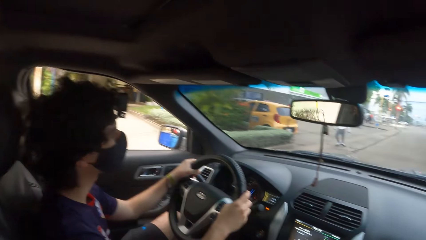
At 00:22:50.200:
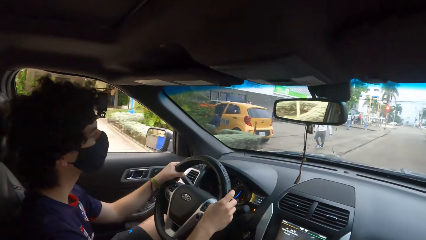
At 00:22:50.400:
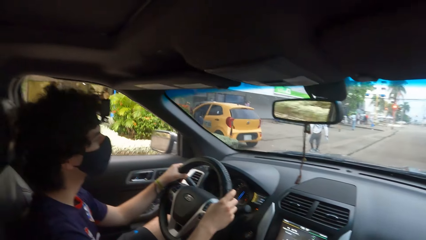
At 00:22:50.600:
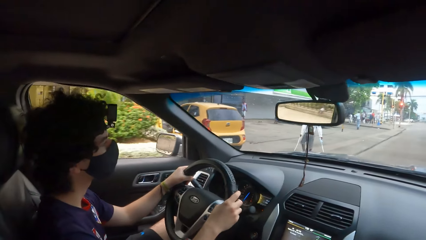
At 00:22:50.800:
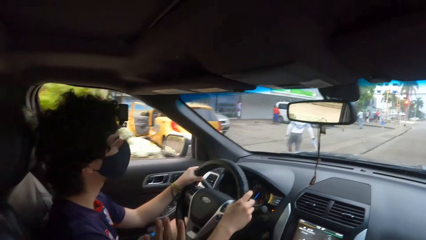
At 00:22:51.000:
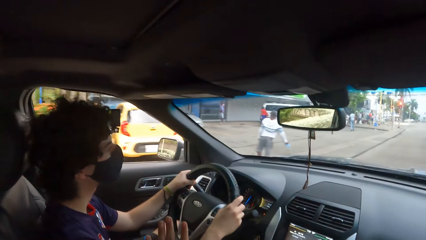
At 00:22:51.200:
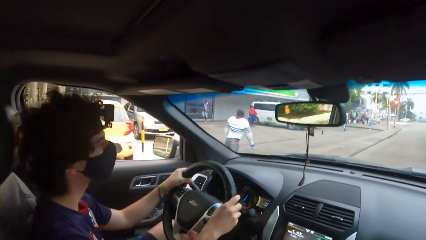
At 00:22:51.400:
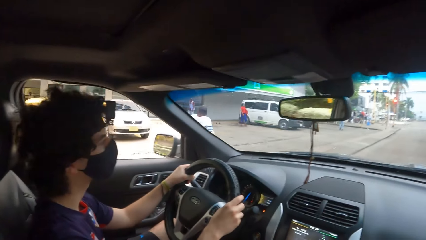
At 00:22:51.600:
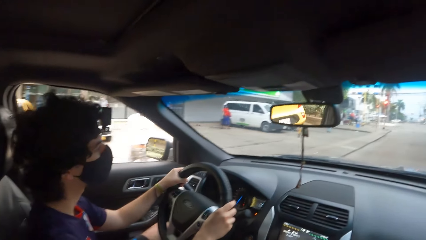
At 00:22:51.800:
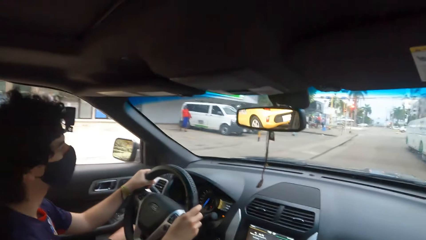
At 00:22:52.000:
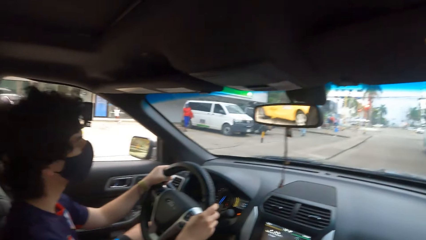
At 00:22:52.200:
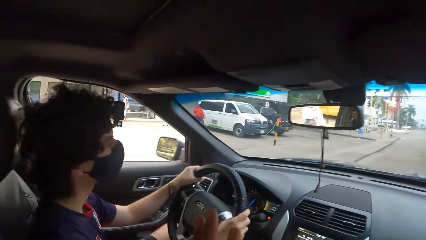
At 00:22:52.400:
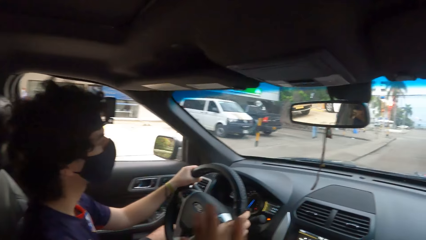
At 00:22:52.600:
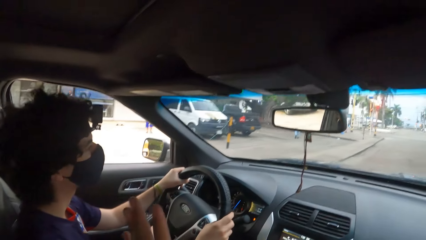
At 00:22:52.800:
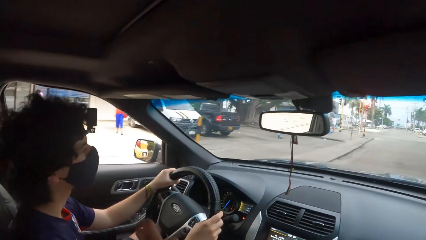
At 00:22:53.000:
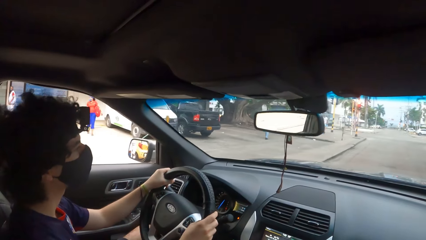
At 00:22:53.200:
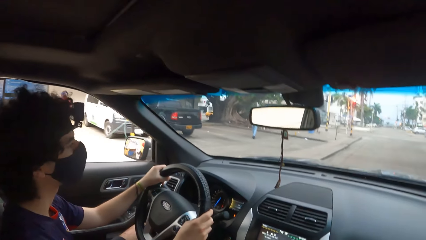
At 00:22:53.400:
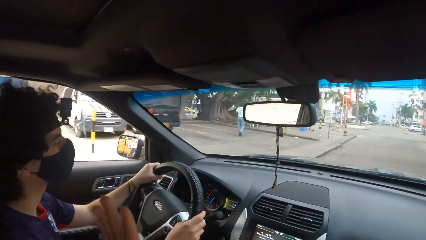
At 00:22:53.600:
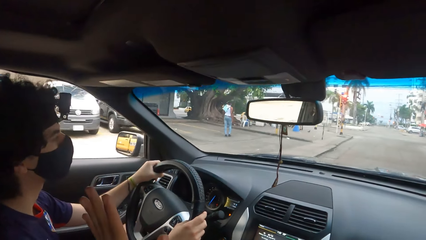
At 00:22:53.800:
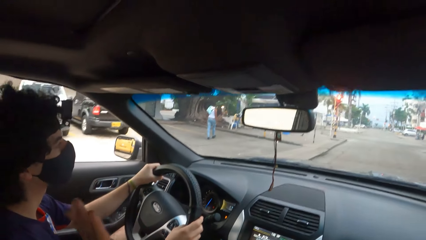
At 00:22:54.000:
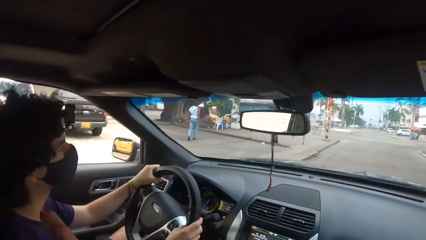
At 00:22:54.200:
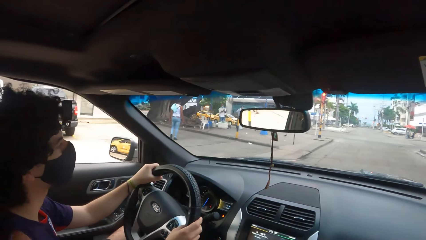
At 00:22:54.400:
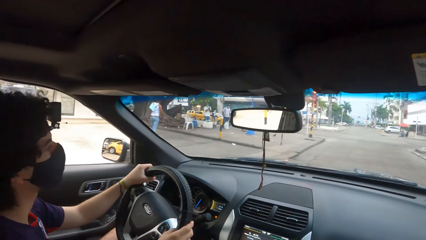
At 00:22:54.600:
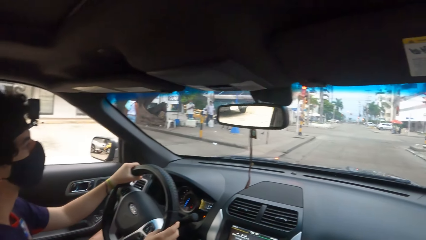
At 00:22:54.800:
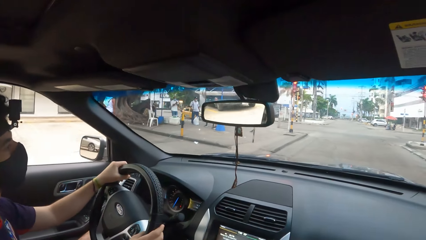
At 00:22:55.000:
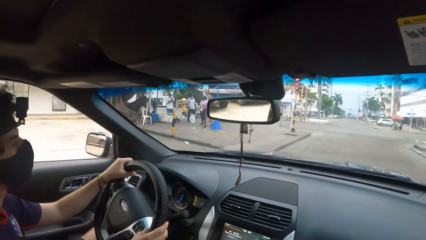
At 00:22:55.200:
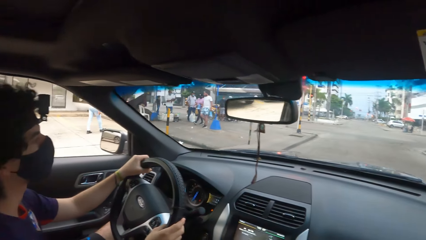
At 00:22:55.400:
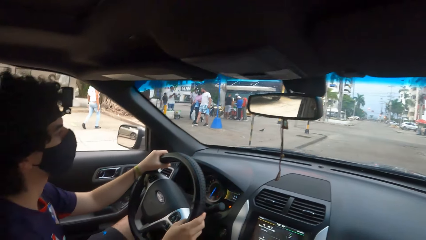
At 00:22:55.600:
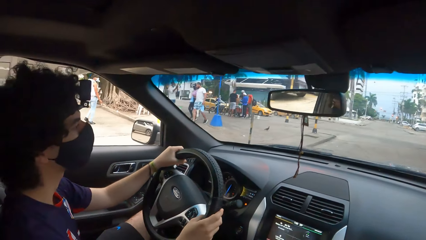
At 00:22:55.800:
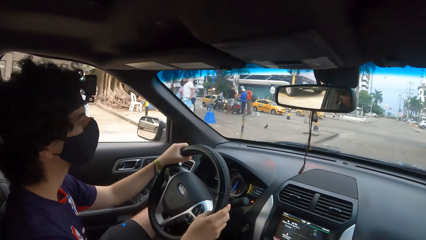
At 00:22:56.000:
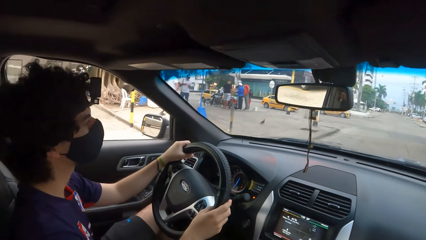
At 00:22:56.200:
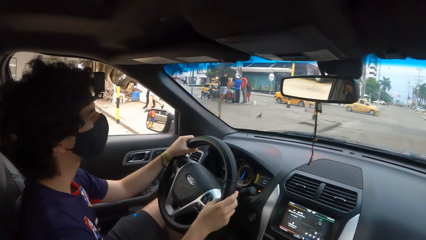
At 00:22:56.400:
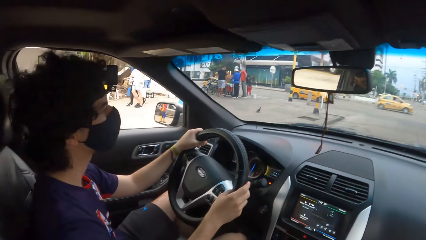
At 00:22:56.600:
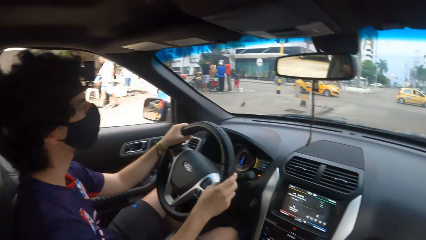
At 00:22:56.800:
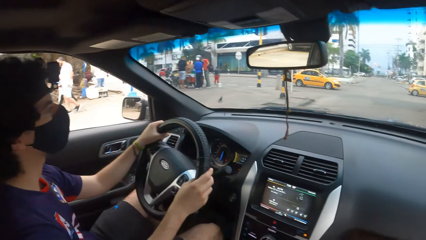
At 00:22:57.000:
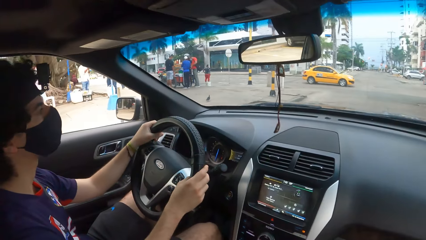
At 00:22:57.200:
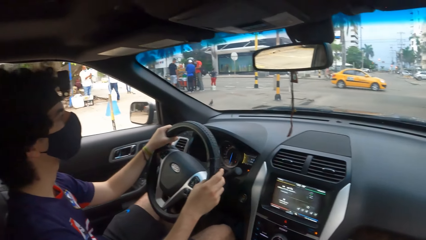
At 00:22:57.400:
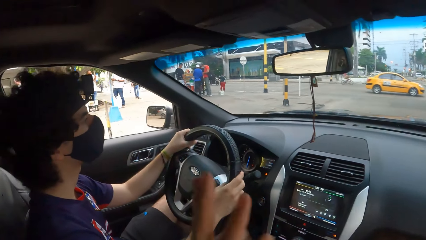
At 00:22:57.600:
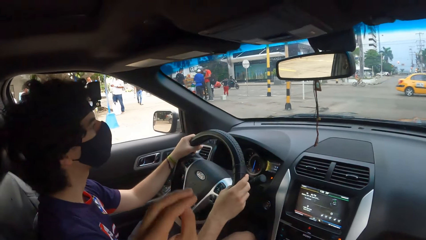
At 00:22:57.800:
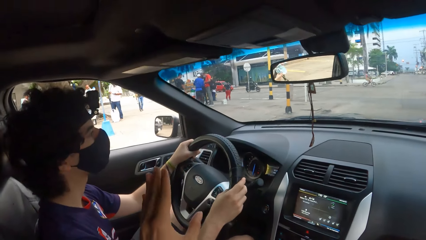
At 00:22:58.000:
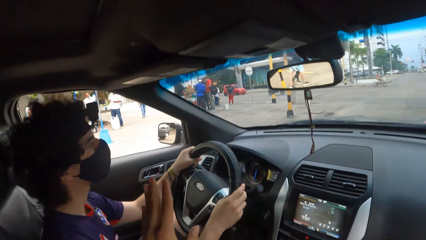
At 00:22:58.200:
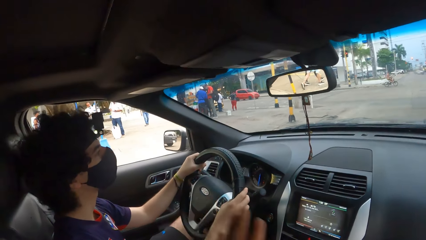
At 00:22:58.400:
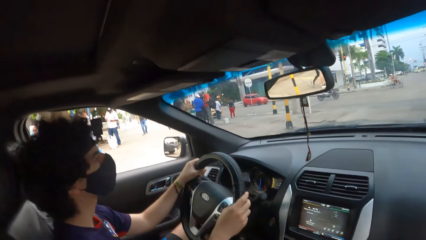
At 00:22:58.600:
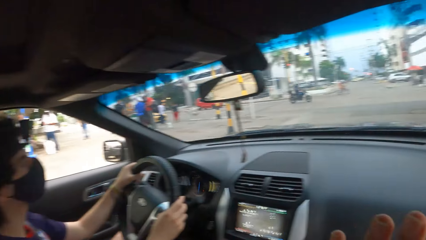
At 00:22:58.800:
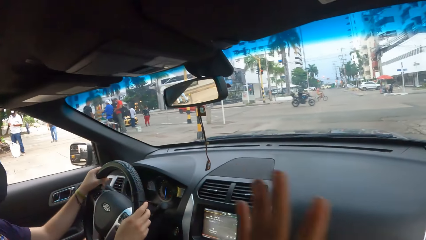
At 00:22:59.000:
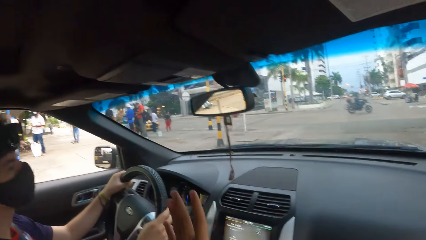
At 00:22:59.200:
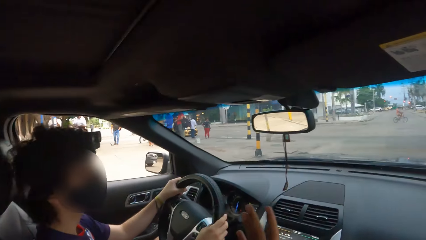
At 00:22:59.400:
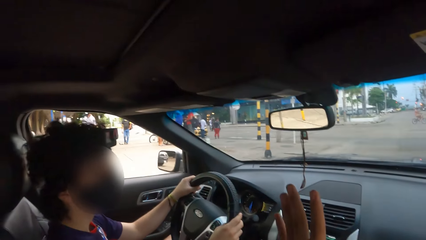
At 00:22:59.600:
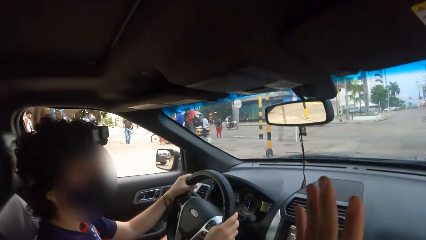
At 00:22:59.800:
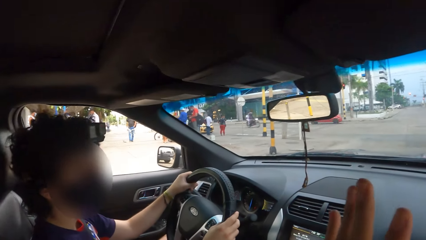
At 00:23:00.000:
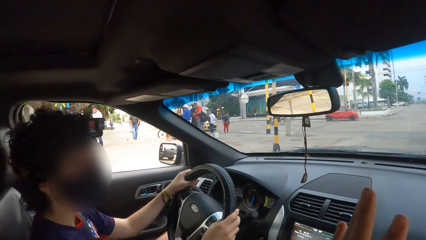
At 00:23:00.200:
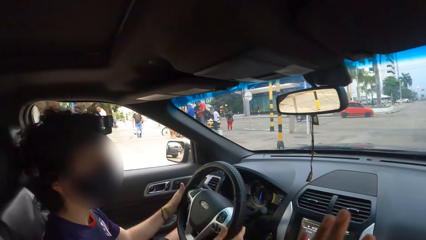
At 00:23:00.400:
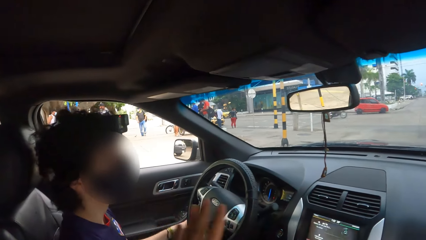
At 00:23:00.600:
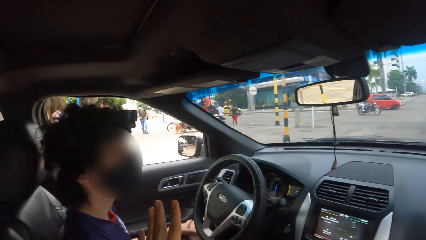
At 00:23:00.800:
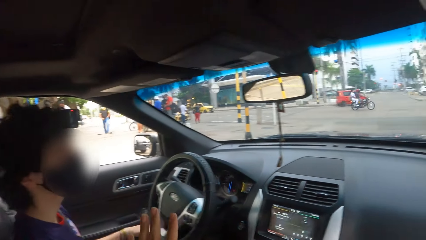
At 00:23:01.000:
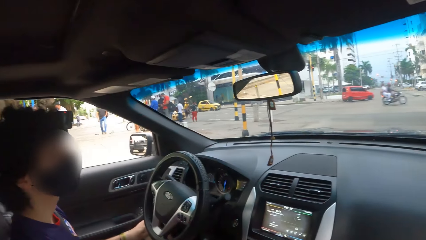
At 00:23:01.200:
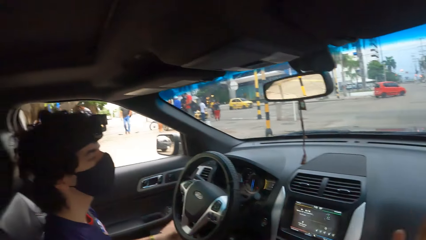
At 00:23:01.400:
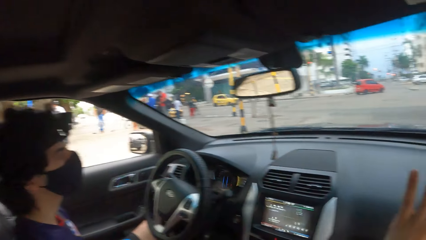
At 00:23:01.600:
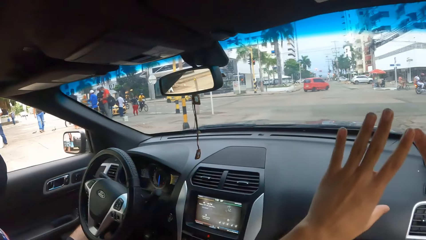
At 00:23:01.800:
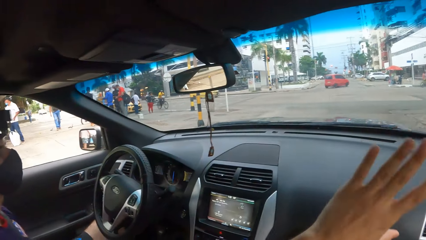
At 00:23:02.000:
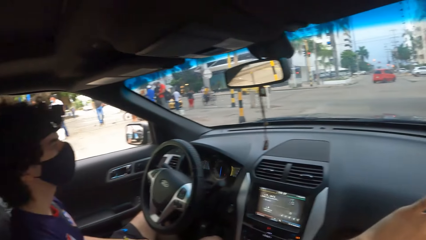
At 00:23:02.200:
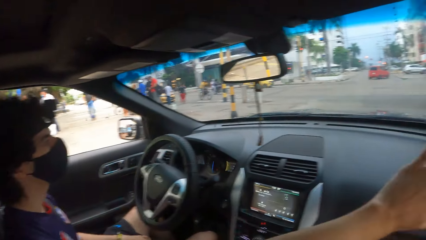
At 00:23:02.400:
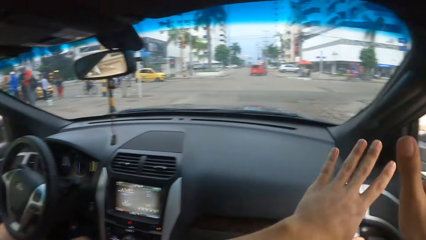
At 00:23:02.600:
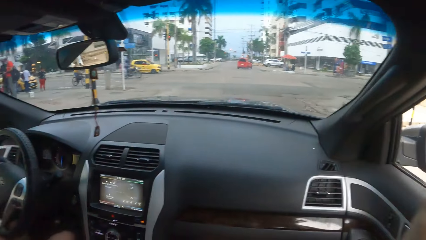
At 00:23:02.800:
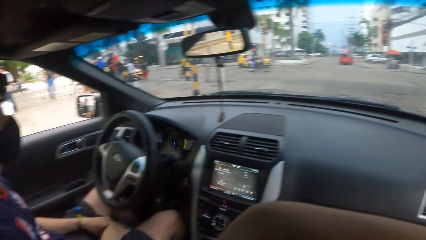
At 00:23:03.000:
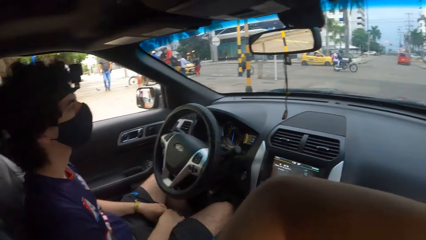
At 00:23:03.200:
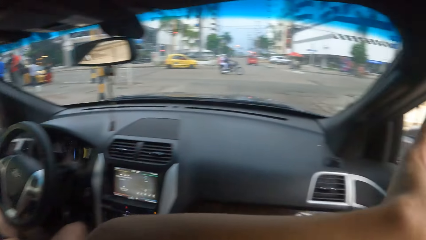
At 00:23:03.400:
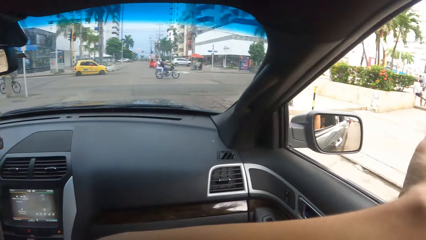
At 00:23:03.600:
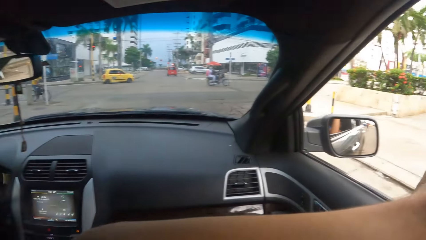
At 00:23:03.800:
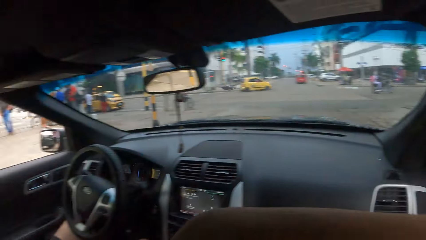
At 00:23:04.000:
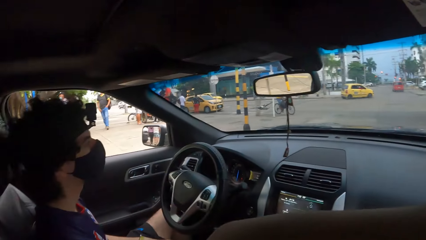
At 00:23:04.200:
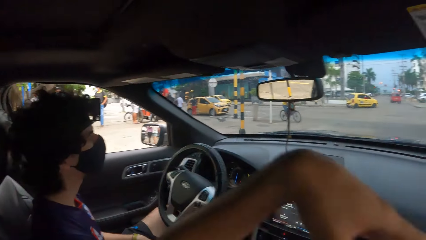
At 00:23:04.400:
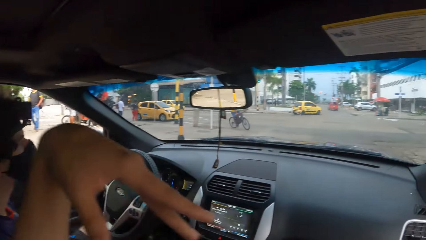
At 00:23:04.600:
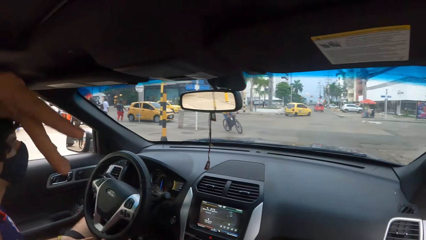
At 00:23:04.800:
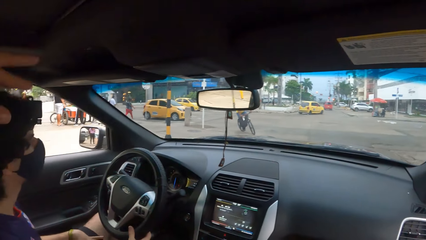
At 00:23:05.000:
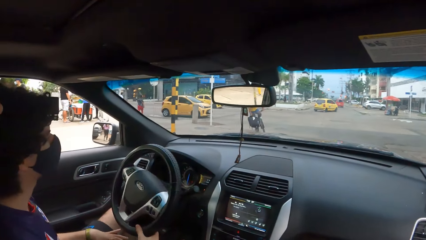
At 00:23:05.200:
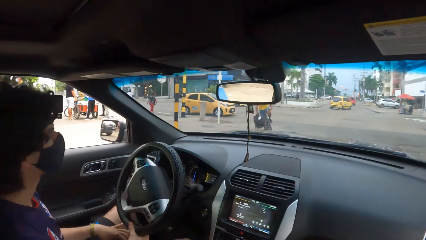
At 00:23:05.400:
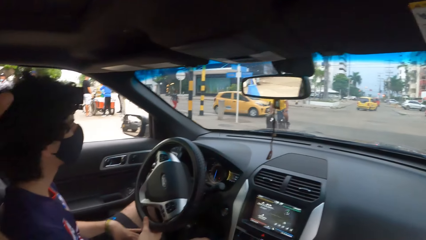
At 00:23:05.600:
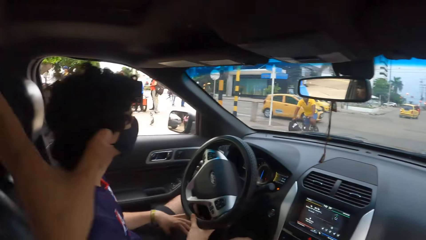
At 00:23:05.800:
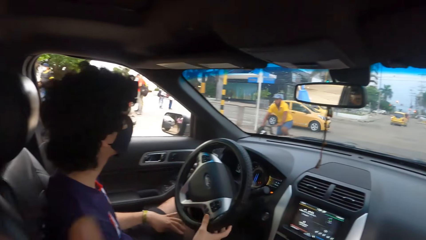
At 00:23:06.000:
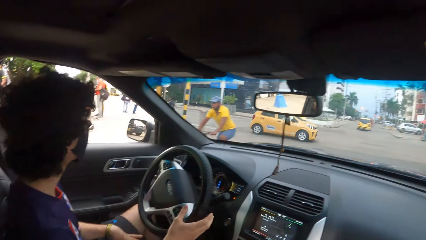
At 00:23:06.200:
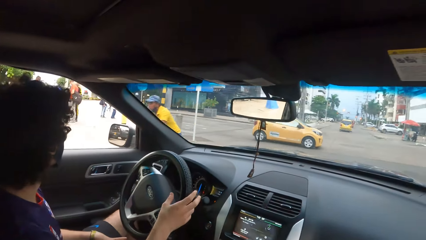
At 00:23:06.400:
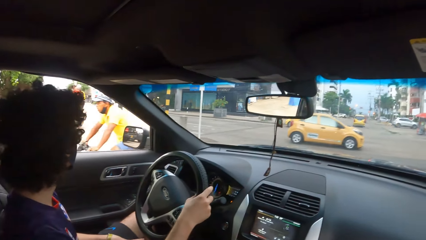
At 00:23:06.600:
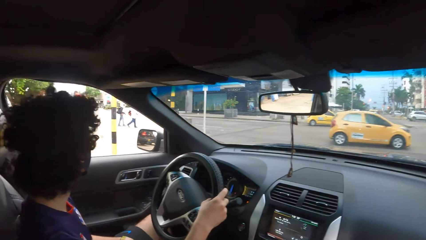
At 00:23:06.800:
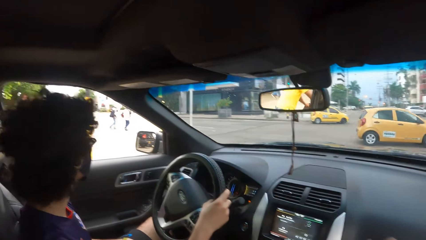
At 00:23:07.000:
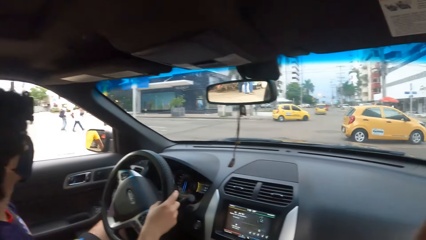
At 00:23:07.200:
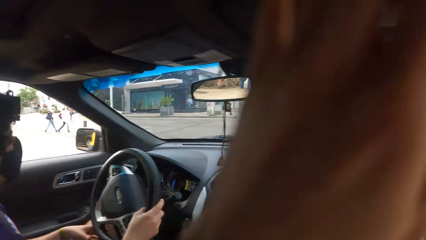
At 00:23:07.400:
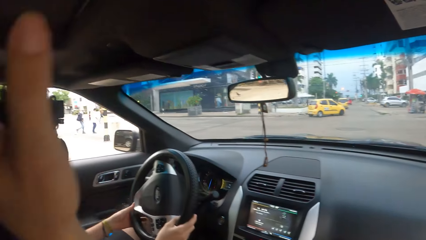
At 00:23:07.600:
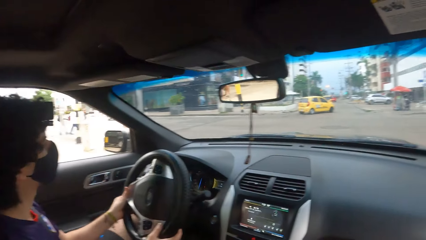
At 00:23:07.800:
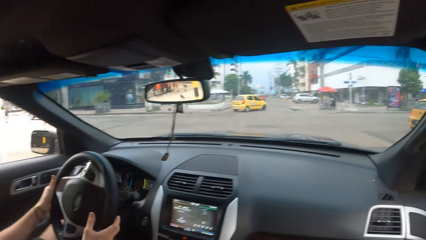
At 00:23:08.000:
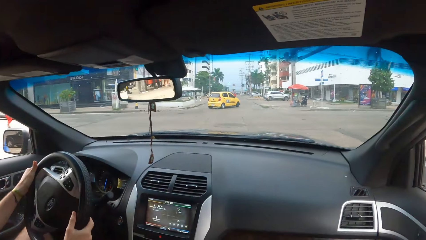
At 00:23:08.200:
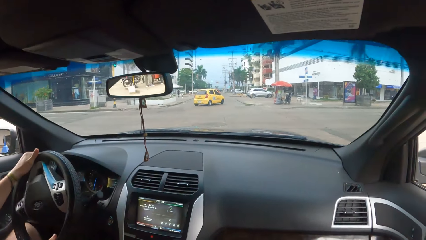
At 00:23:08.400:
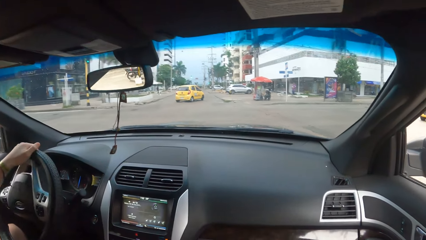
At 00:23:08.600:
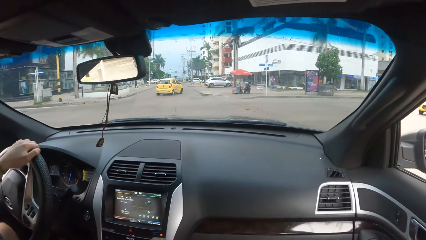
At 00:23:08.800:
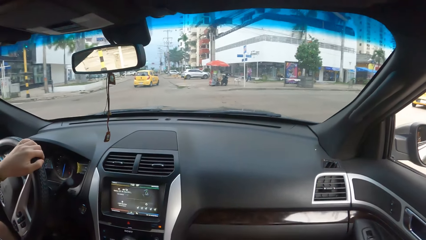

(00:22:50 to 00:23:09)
The camera wearer swings the left hand. A man drives a car. The man looks at the road. The camera wearer looks around. They move the left hand. The man drives the car.
